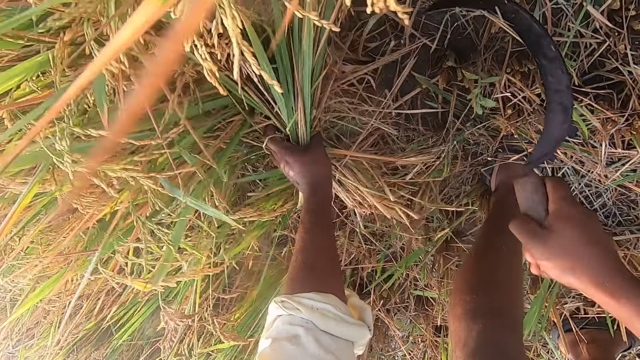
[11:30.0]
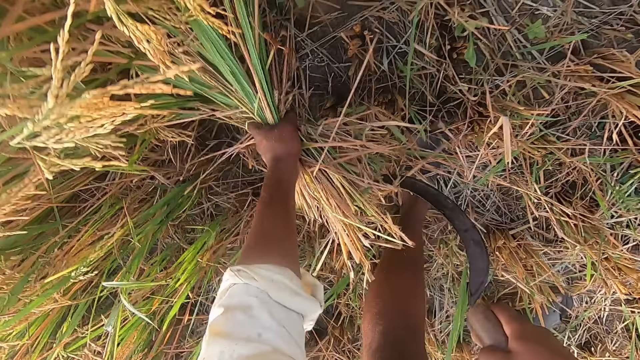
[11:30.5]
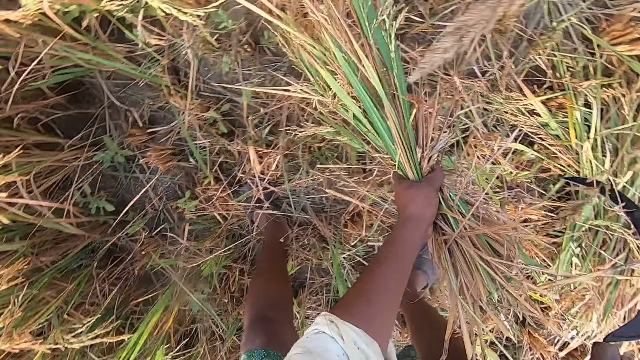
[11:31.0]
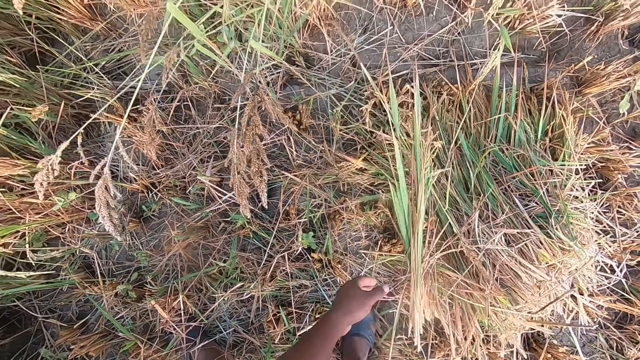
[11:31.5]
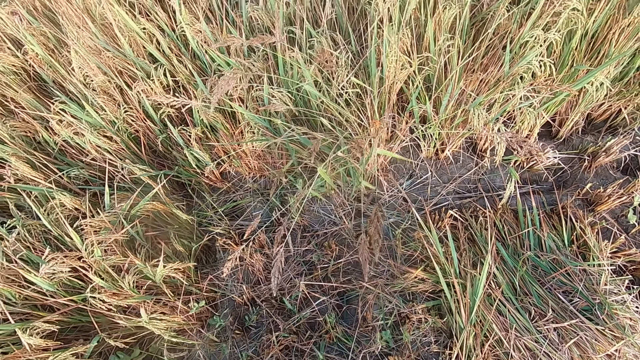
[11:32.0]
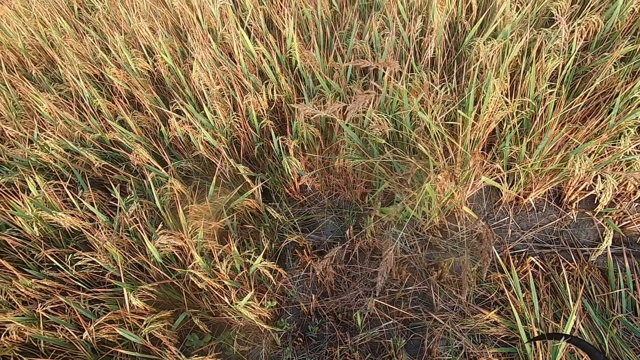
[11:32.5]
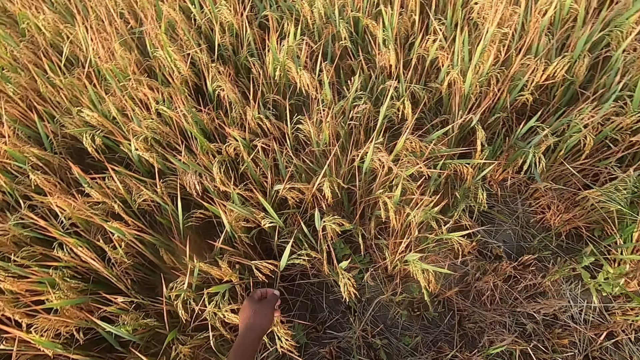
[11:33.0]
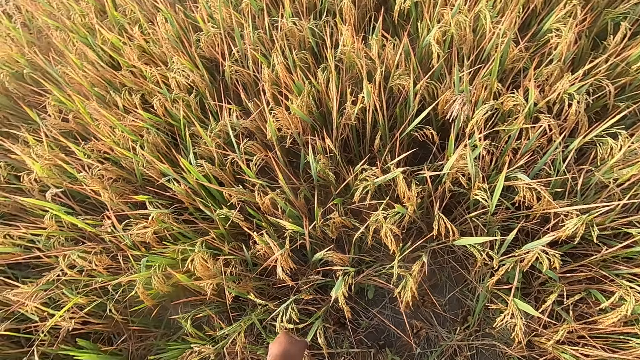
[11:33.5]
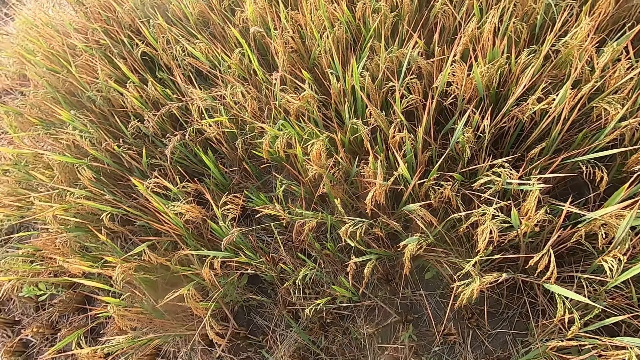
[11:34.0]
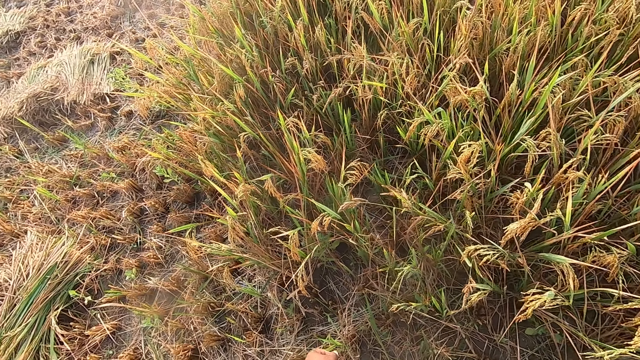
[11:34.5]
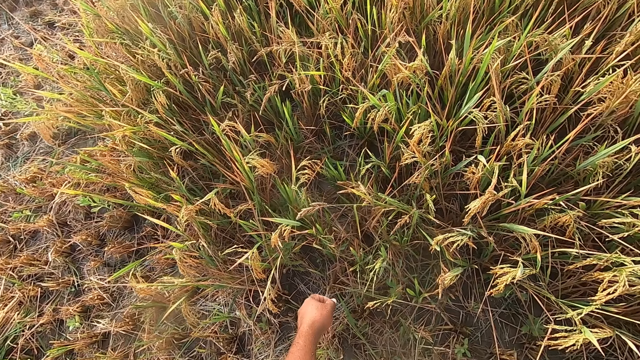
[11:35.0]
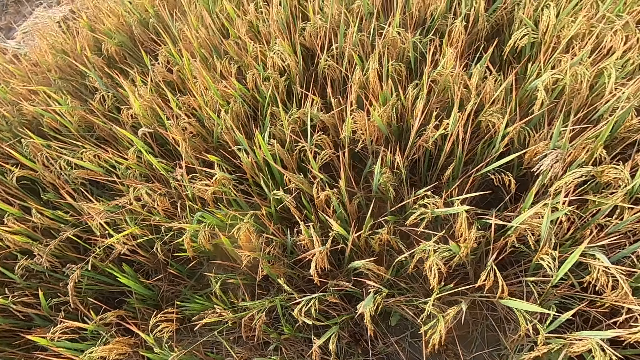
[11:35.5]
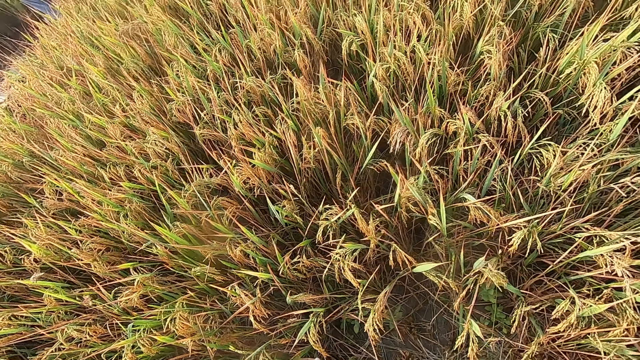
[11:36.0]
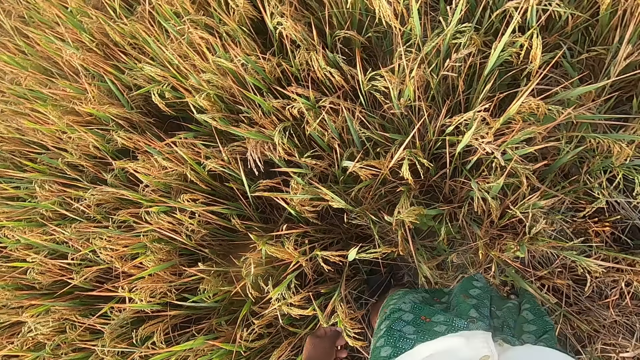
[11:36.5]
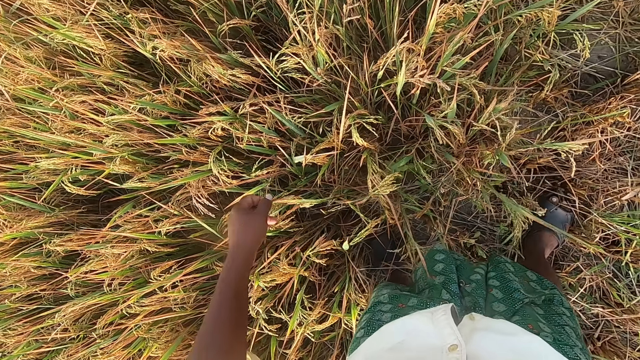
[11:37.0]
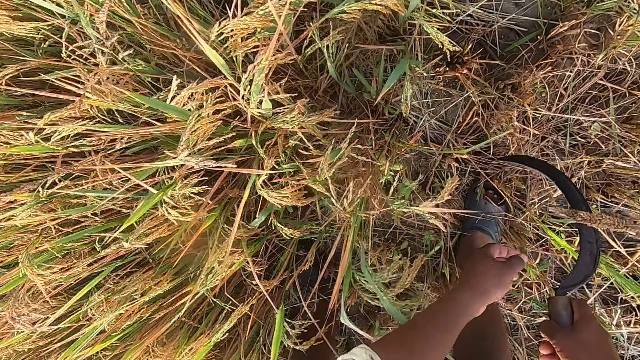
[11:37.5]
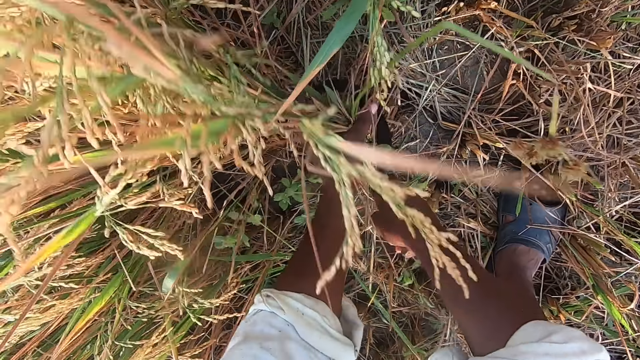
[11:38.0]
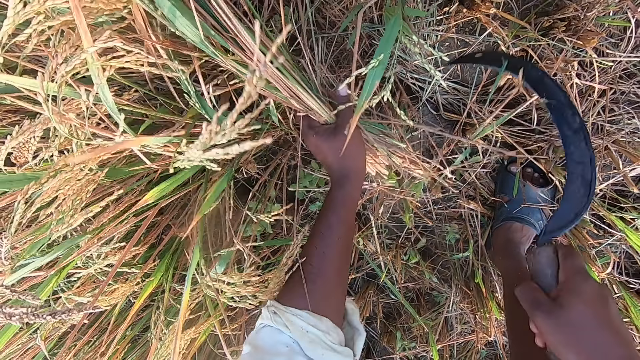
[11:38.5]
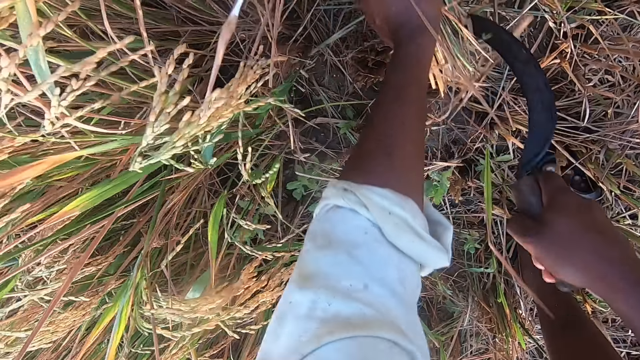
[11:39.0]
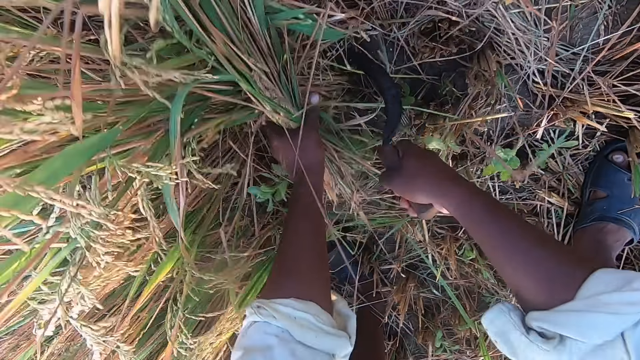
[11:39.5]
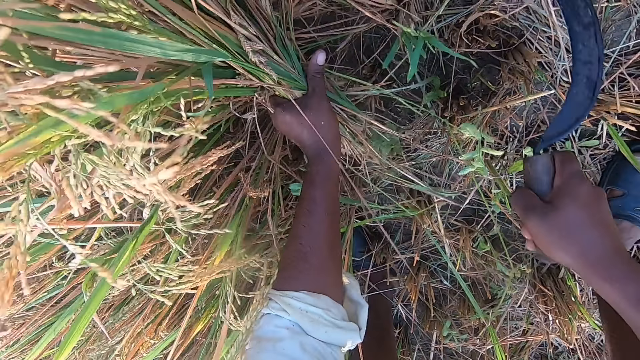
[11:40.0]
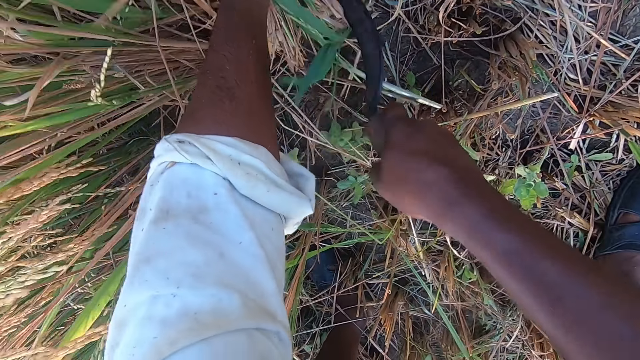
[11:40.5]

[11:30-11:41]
The camera wearer drops the wheat plants on the ground. They look around the farm. They bend towards the wheat plants and cut the wheat plants from the ground using the sickle.

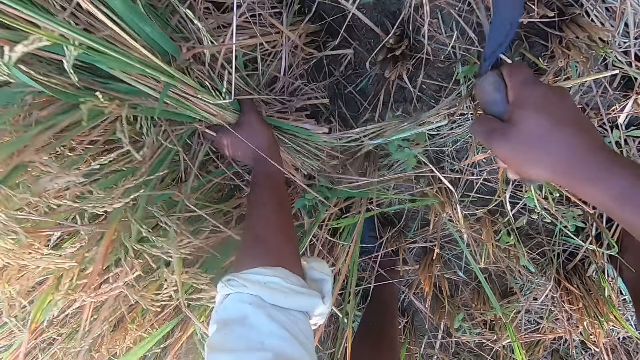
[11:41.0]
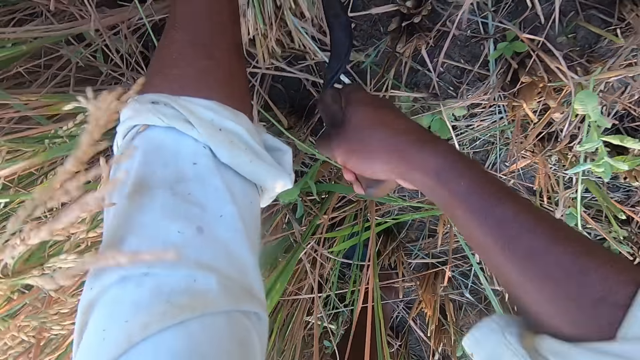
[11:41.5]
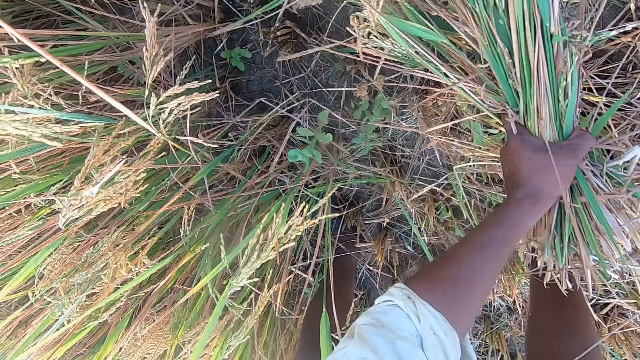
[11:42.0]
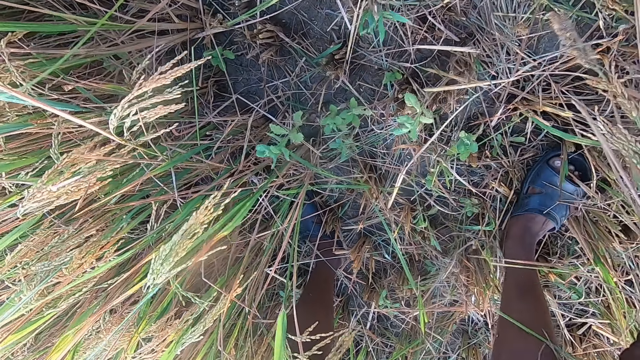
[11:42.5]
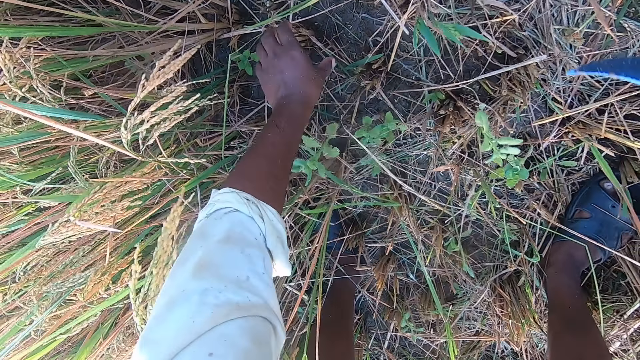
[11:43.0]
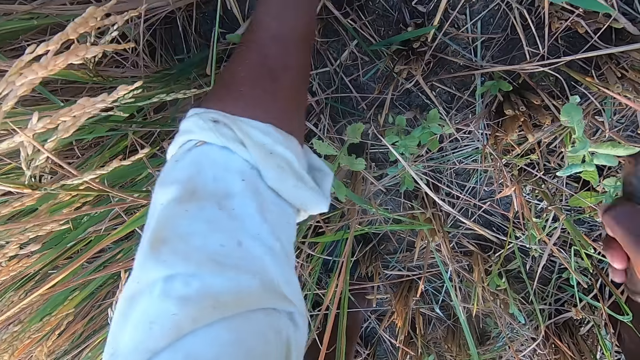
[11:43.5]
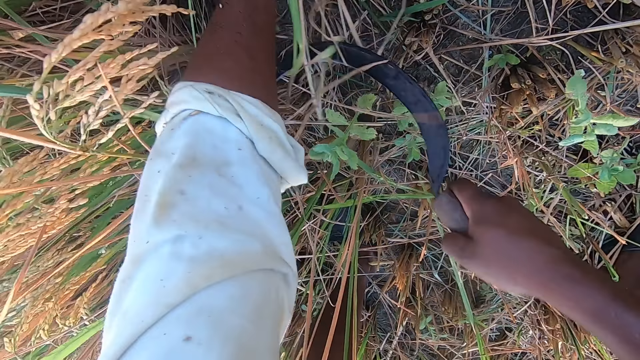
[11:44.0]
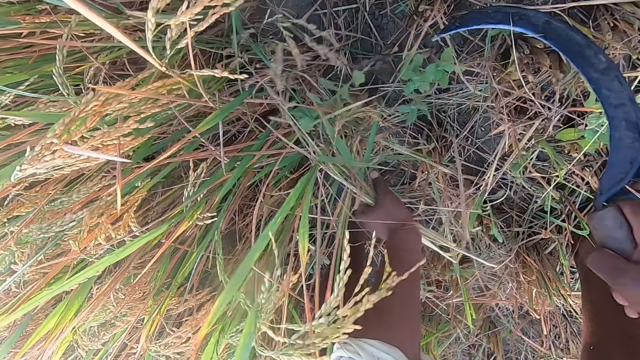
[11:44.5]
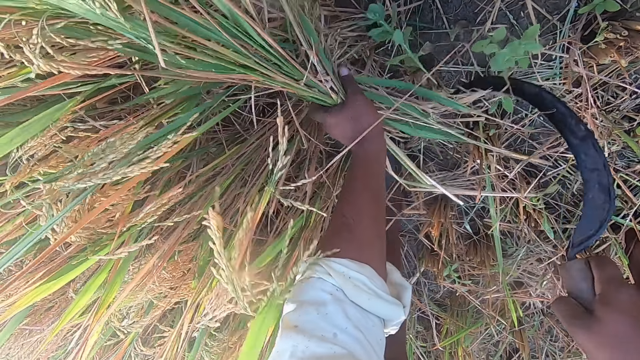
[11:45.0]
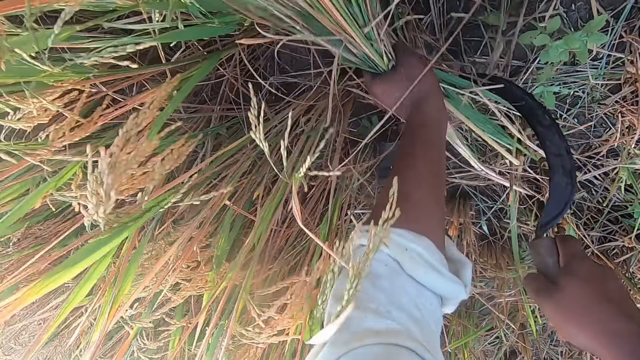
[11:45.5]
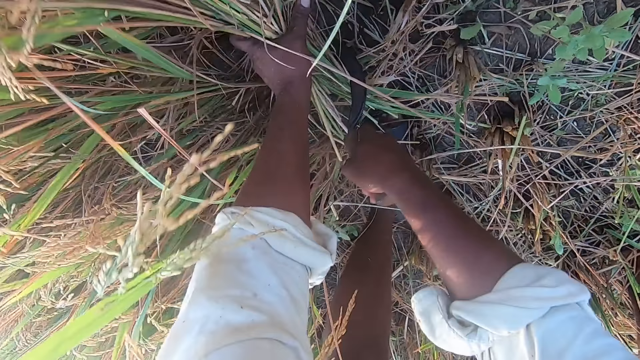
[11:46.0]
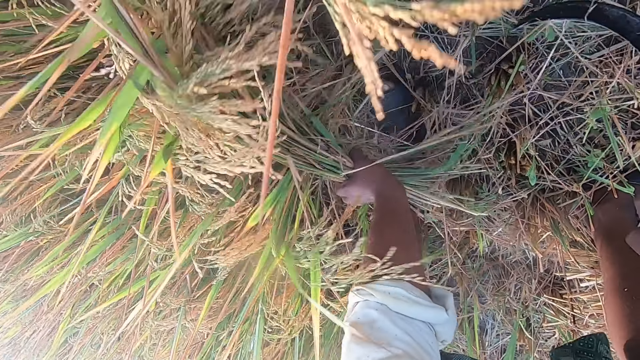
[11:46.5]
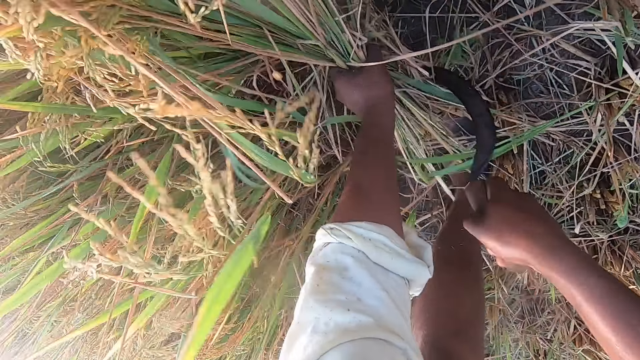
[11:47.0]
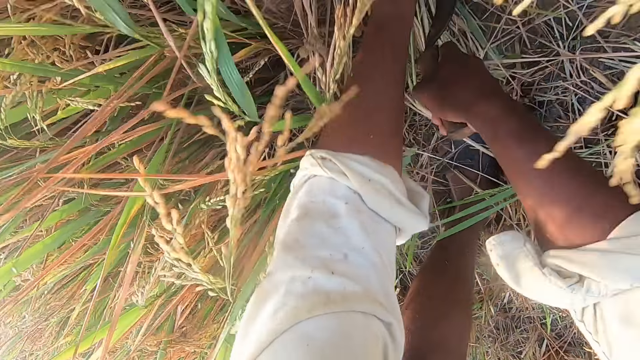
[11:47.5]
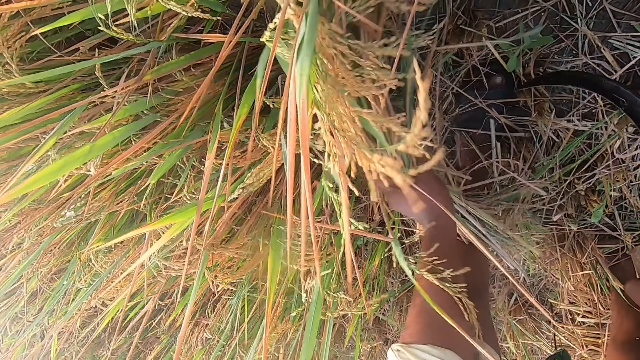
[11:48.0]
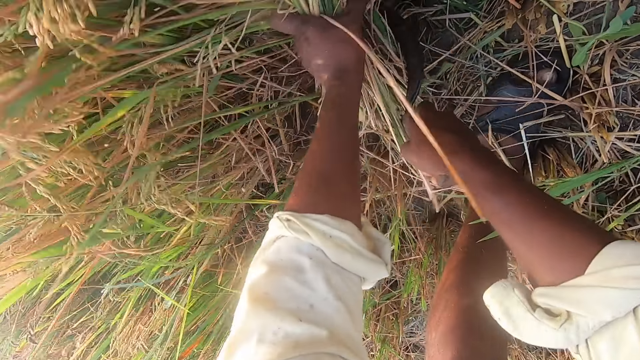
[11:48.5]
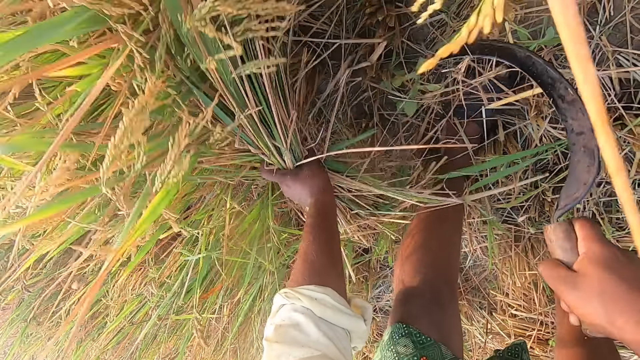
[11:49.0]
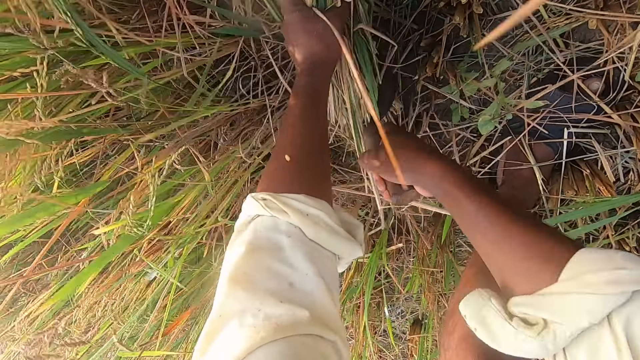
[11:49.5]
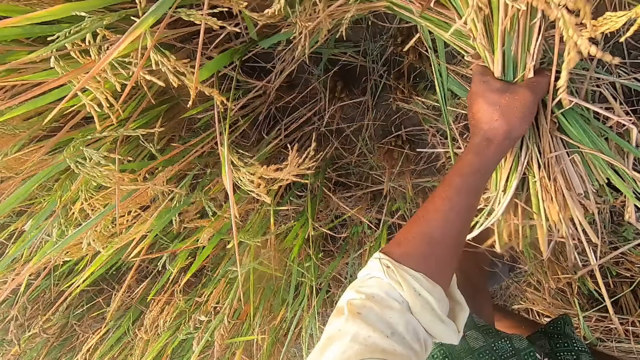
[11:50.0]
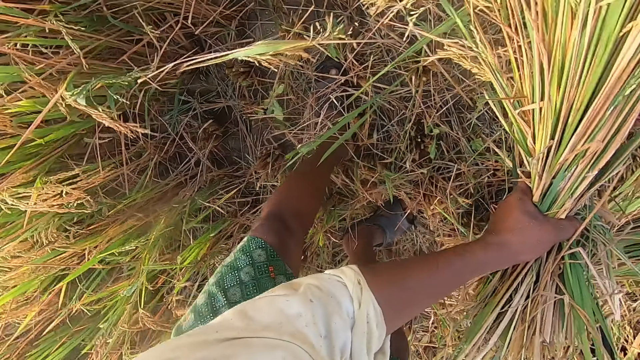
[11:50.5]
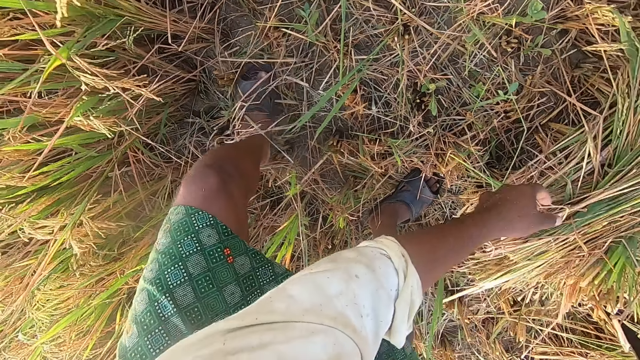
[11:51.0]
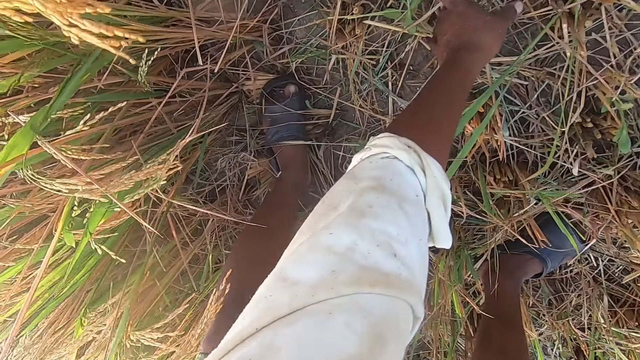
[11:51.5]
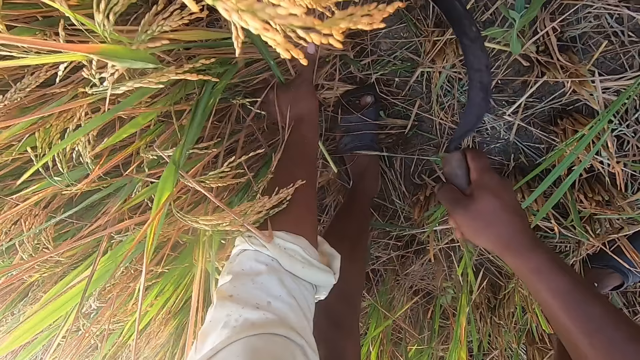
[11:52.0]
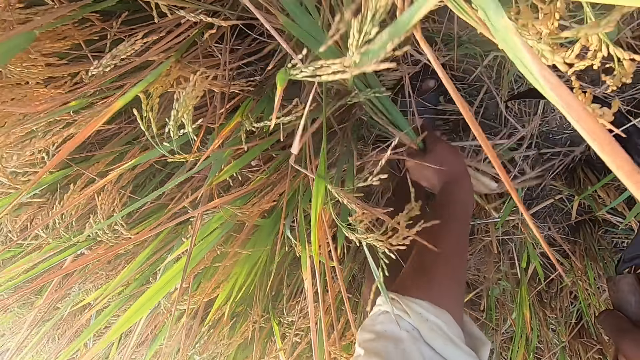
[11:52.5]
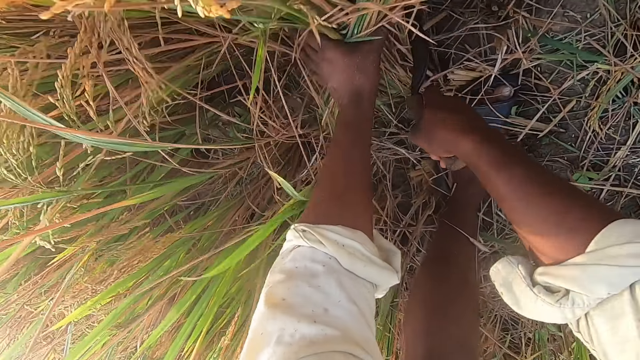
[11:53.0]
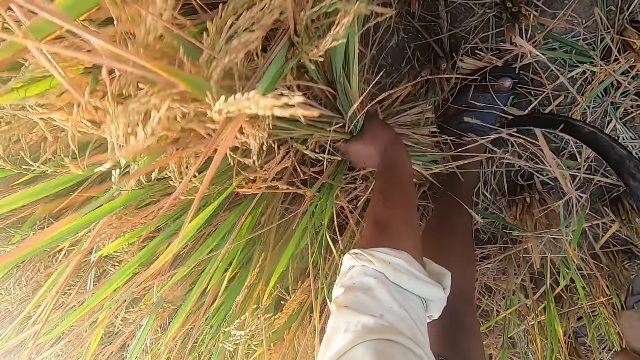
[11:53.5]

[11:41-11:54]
The camera wearer drops the wheat plants on the ground. They adjust a wheat plant using the left hand. They cut the wheat plants from the ground using the sickle. They drop the wheat plants on the ground. They pick a wheat plant using the left hand. They cut the wheat plants from the ground using the sickle.
